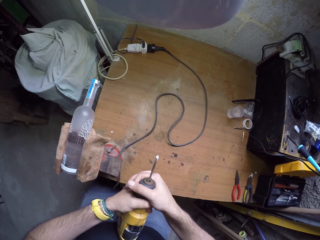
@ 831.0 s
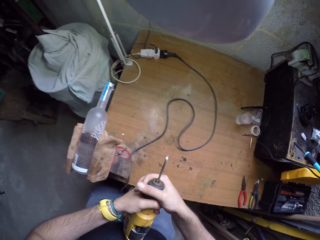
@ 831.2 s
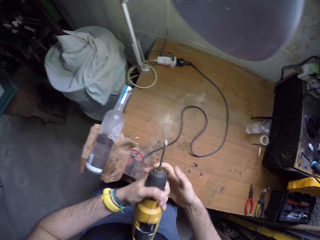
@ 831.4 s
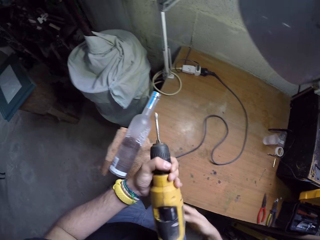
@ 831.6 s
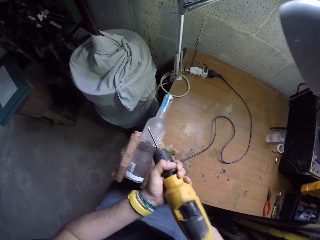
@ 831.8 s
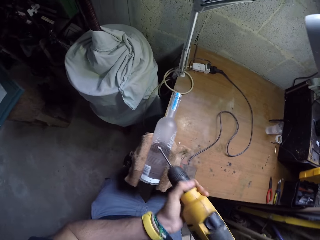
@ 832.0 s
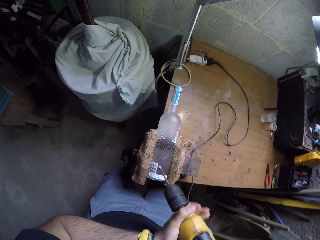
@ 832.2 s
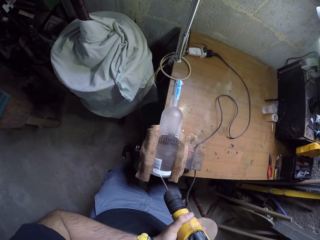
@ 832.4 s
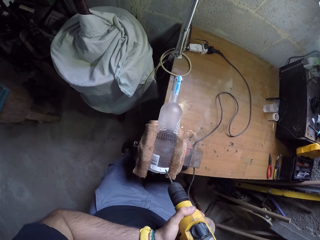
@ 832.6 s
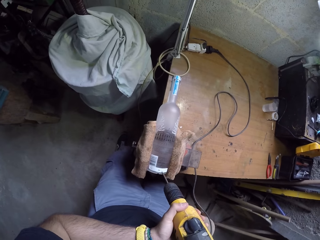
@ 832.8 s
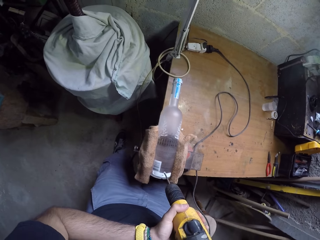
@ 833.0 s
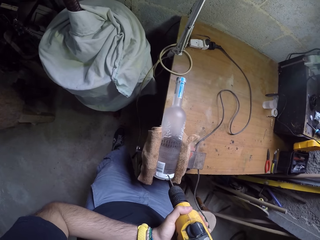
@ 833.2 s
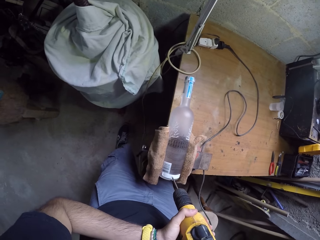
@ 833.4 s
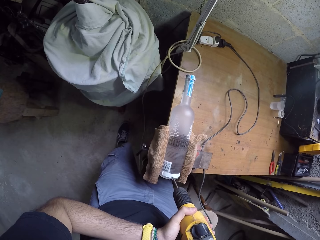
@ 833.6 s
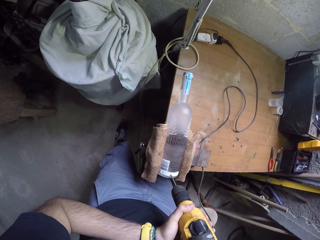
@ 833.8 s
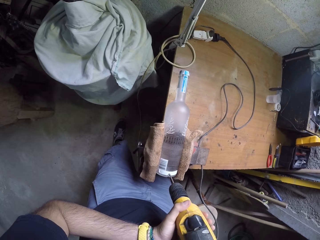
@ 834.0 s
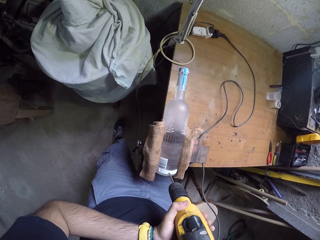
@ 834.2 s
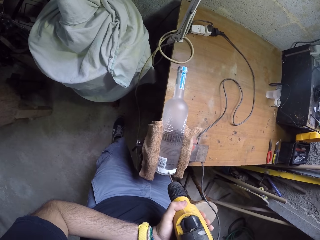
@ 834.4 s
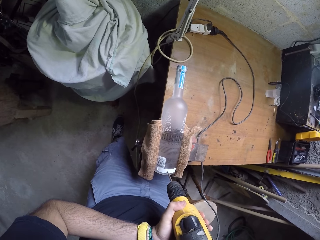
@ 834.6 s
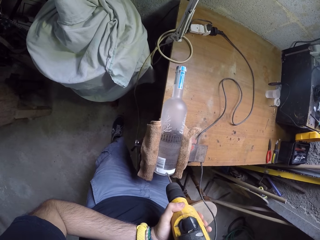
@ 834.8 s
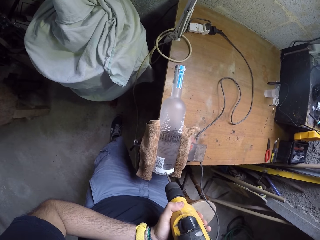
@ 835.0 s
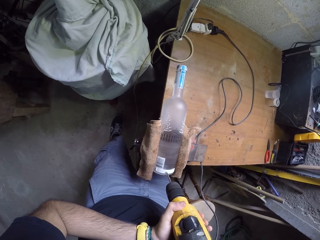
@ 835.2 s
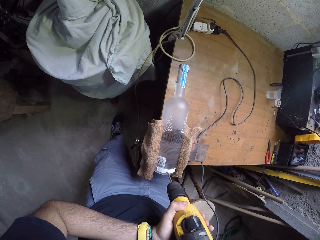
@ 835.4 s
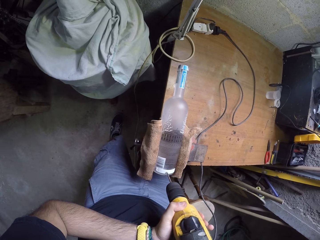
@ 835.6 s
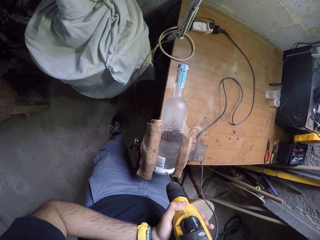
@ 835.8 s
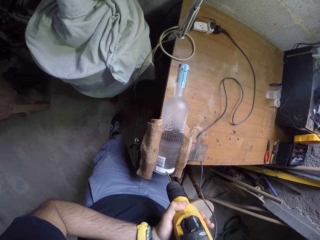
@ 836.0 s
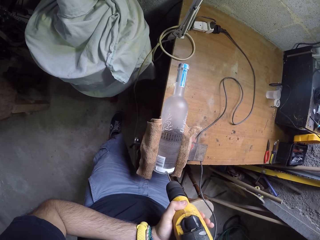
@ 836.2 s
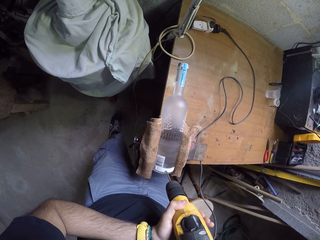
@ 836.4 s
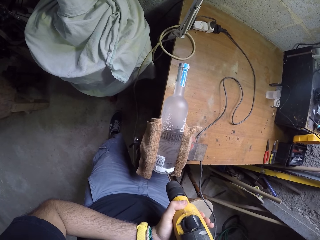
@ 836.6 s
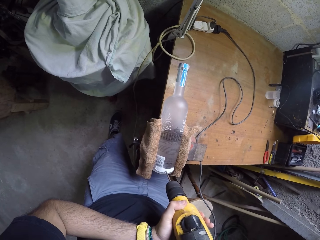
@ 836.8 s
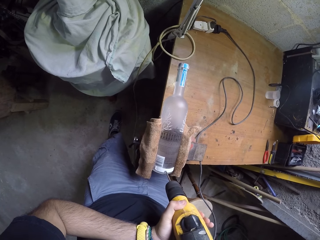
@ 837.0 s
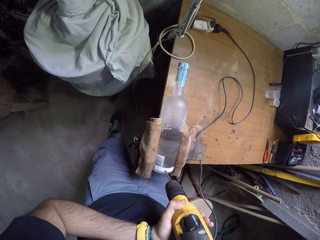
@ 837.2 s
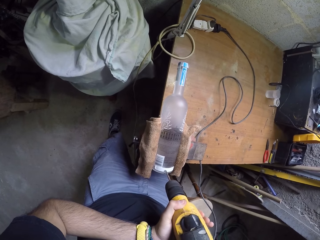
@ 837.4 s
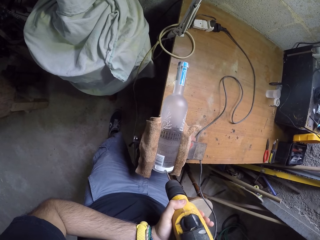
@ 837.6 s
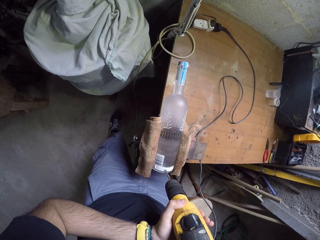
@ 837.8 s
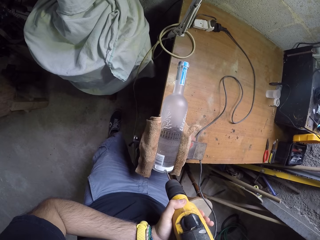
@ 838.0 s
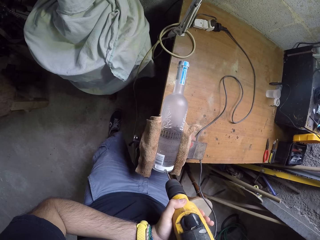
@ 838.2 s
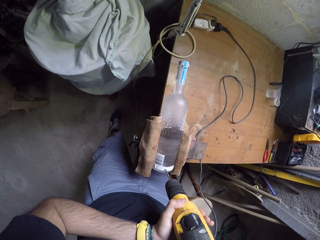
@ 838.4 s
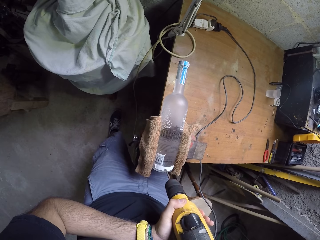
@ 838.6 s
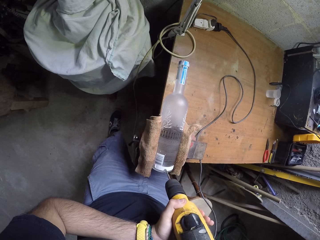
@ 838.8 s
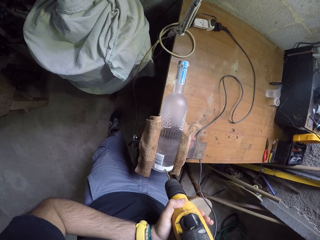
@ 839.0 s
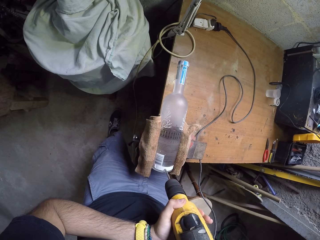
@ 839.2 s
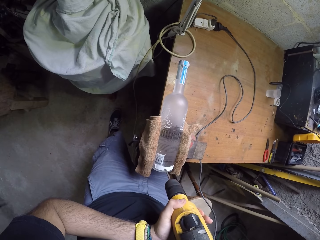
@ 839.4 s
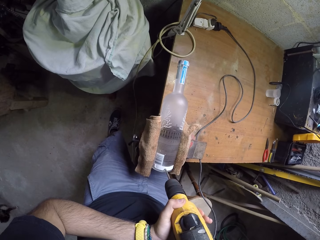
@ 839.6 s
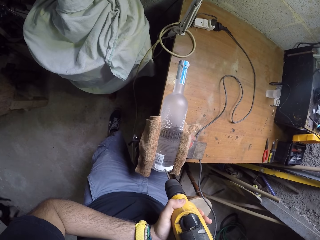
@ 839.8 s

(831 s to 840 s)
The camera wearer holds the drill with both hands. They drill into the bottle with the drill in both hands.

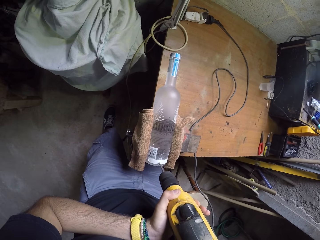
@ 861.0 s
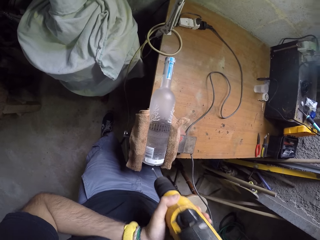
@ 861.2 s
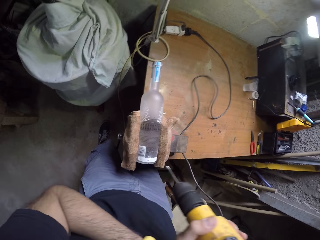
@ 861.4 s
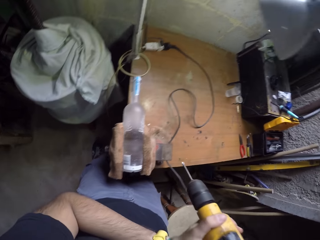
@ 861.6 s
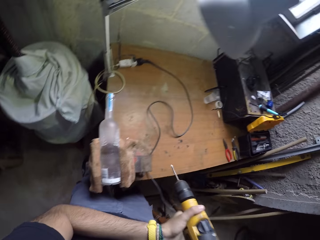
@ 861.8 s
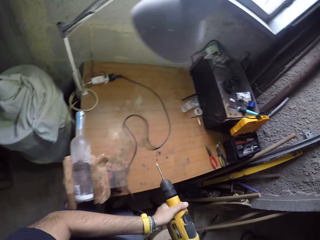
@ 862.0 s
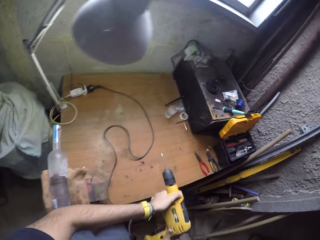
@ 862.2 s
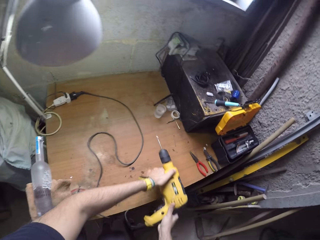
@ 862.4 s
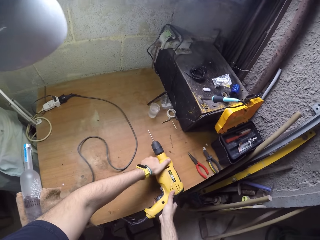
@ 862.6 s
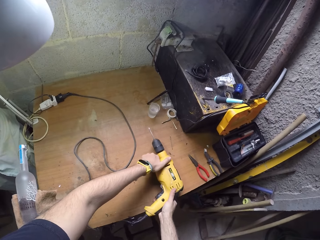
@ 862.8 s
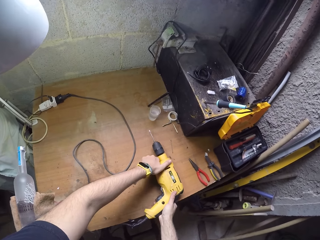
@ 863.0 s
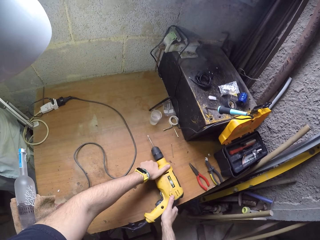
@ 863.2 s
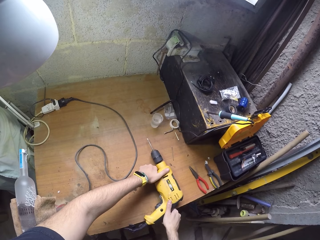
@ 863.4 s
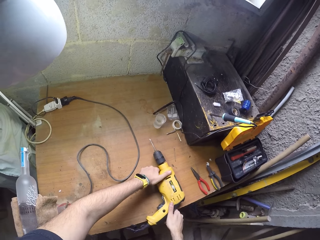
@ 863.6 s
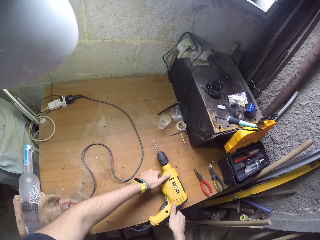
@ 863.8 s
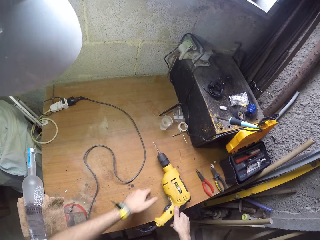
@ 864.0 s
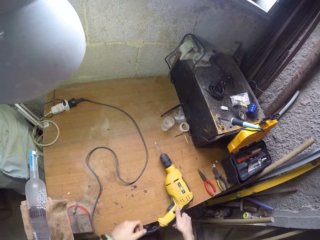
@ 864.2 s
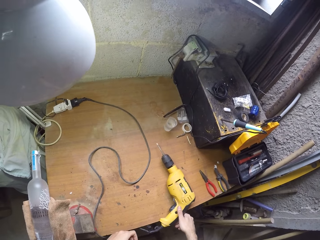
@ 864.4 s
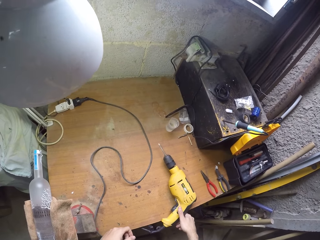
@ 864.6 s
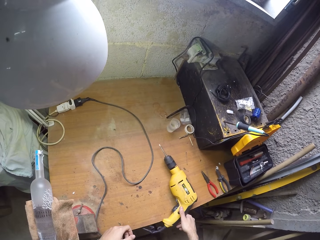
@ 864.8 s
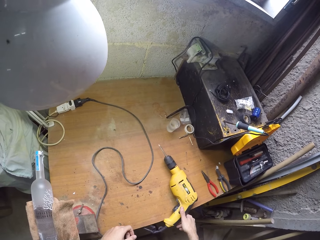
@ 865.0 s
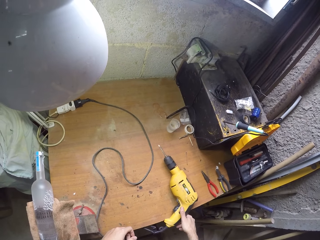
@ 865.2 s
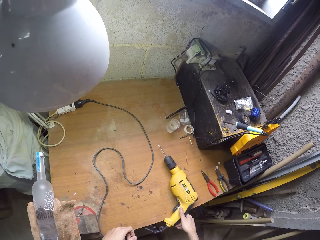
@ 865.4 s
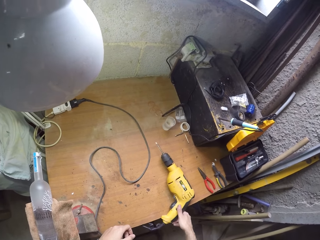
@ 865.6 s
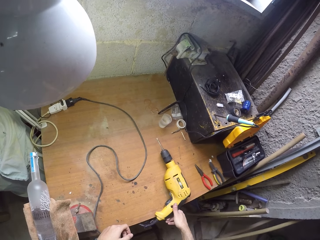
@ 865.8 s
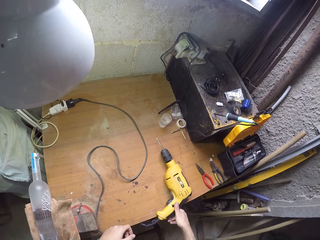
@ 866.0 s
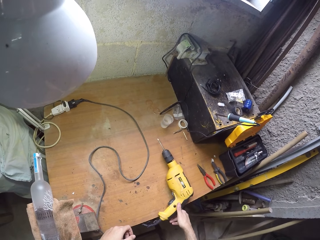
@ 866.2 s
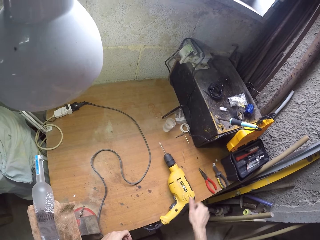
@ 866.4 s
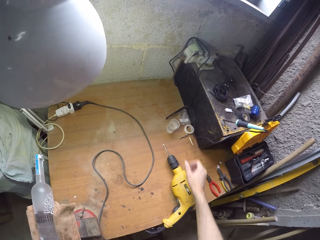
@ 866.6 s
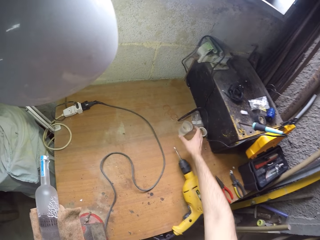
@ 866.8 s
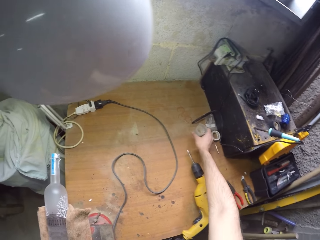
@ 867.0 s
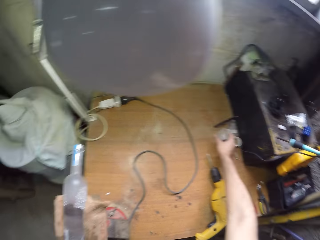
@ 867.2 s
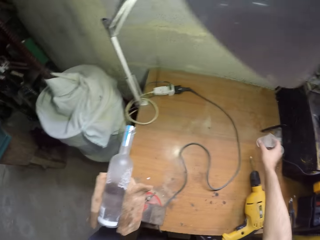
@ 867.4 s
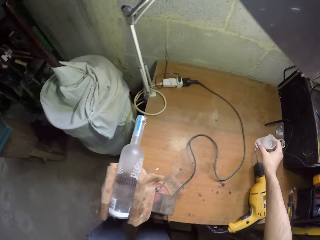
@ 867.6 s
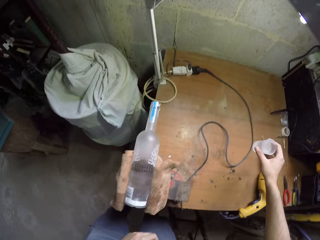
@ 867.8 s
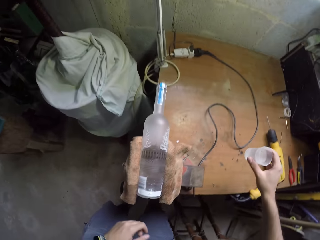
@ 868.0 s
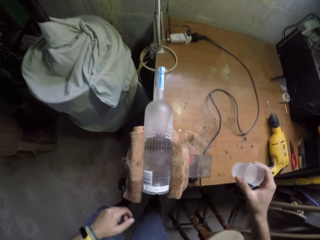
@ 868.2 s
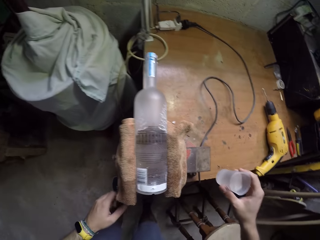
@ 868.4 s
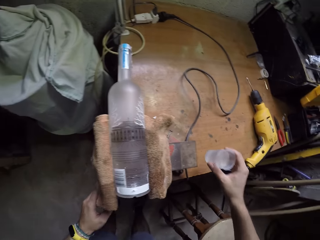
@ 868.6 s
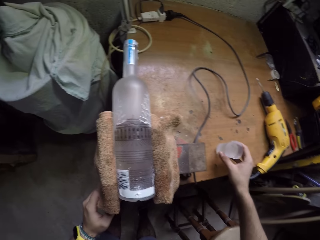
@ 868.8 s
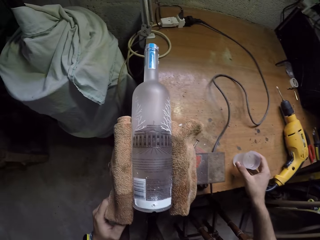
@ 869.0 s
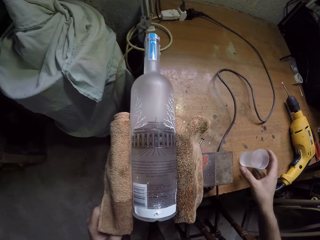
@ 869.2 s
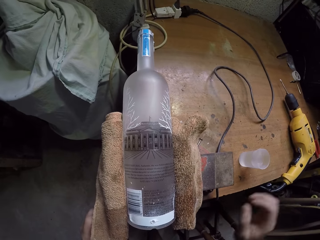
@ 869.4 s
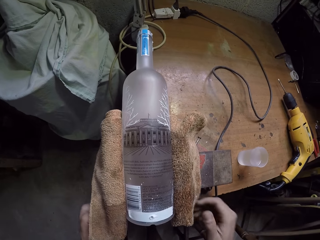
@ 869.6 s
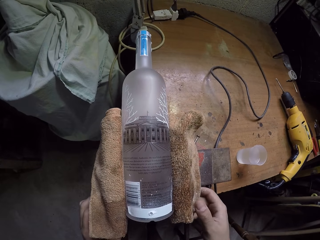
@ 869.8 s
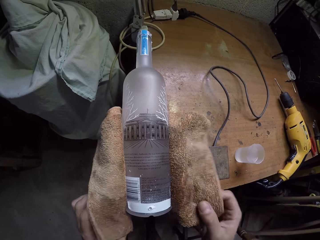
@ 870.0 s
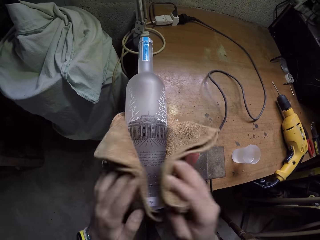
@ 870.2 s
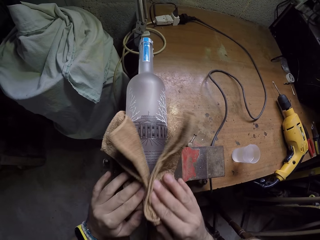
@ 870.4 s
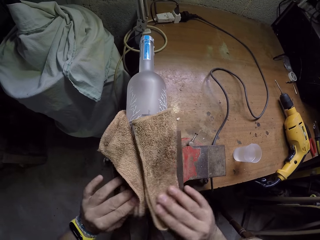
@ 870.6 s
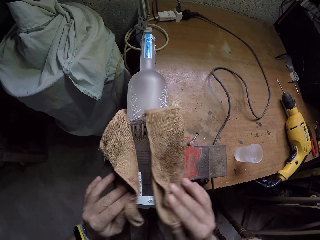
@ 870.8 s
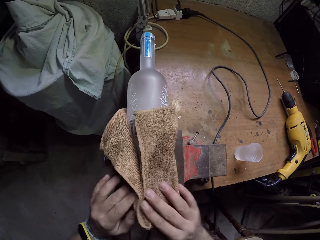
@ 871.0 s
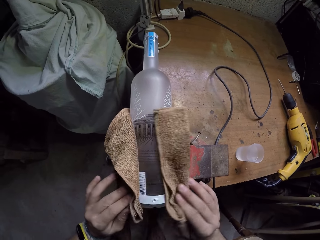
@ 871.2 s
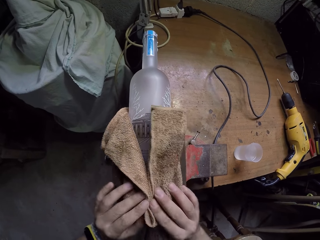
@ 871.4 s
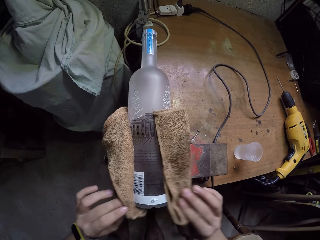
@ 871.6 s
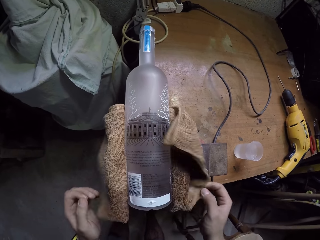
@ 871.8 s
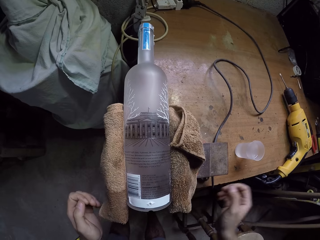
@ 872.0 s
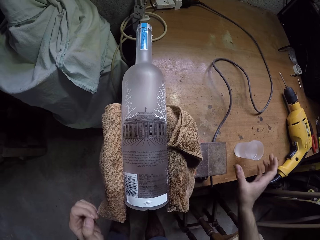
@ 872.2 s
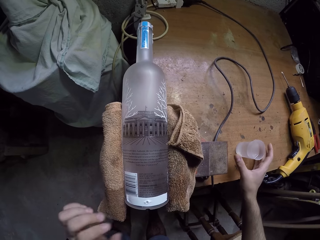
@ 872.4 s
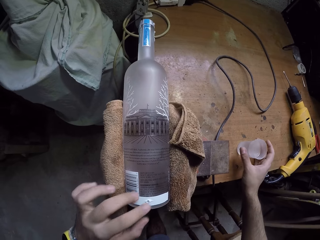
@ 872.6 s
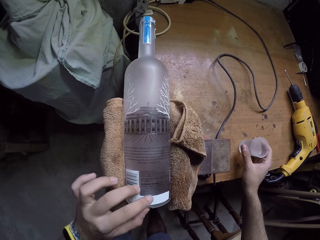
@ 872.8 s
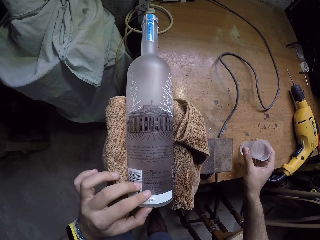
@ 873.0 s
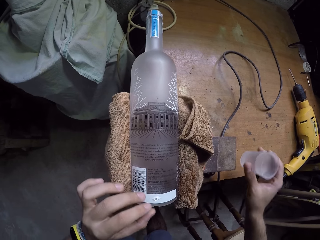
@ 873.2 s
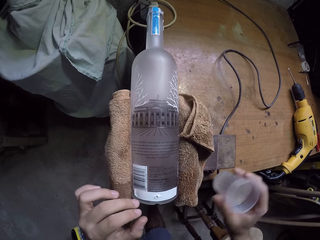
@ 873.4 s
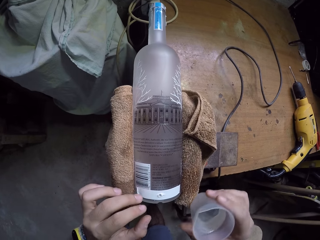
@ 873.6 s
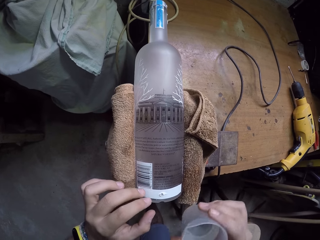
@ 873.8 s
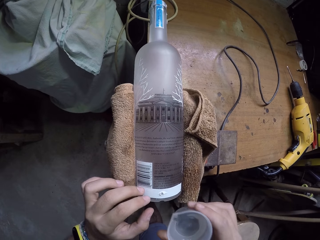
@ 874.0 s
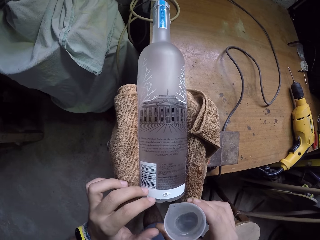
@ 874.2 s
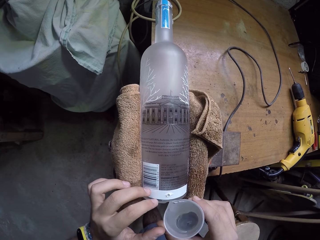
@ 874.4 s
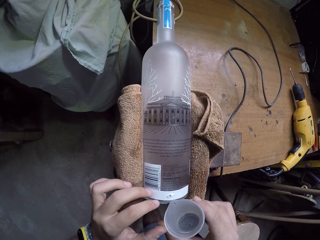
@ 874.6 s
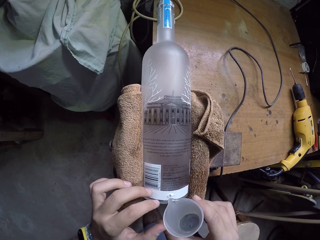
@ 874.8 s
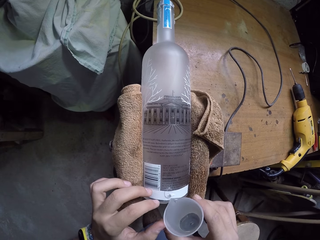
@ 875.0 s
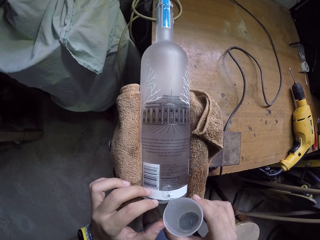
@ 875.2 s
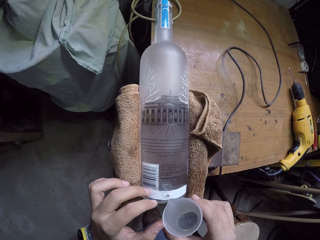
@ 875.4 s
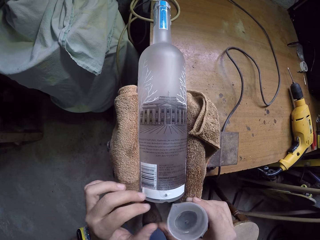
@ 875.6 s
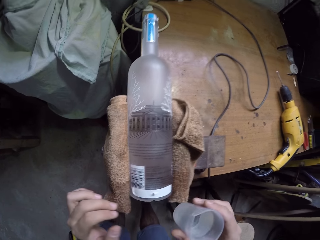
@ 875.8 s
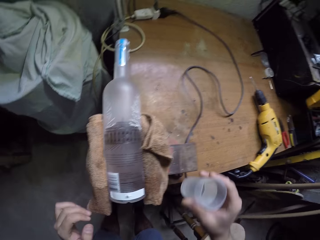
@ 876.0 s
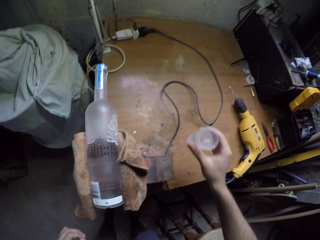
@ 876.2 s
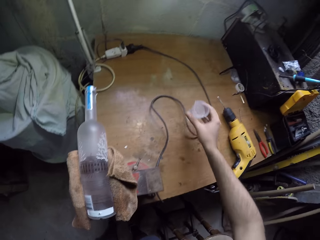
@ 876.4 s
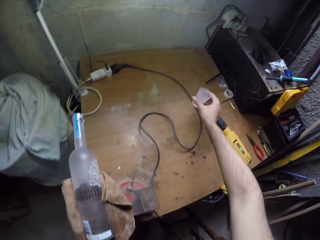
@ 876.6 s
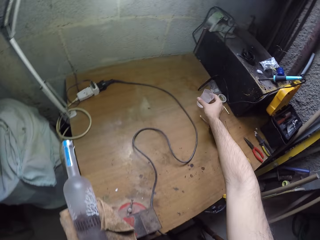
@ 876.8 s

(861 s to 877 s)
The camera wearer puts the drill on the worktable with both hands. He takes the cup of water on the worktable with his right hand. He puts the cup of water on the worktable with his right hand. He holds a towel around the bottle with both hands. He wipes the bottle with the towel with both hands. He takes the cup of water on the worktable with his right hand. He feels the pilot hole on the bottle with his left hand. He pours water out of the cup on the pilot hole with his right hand.
